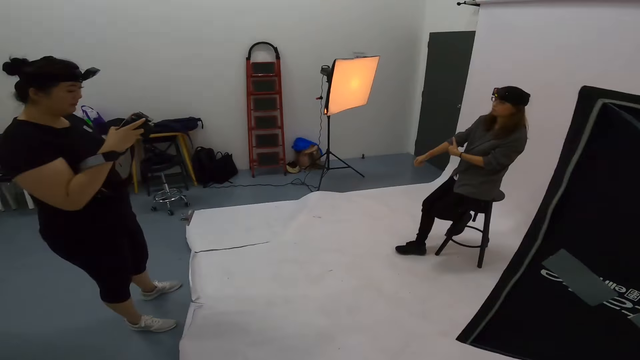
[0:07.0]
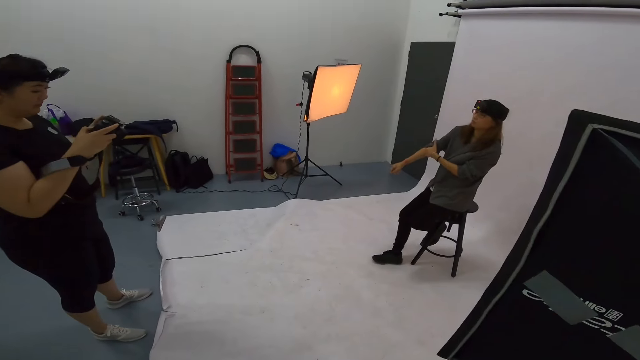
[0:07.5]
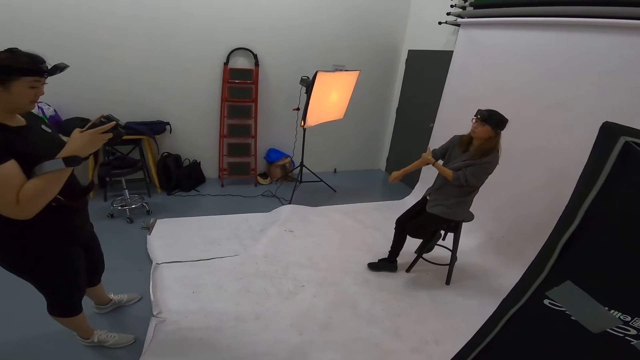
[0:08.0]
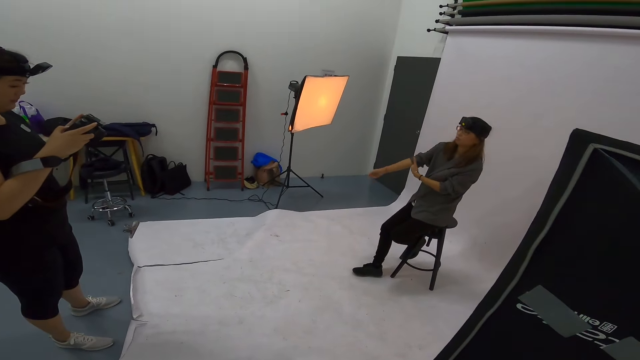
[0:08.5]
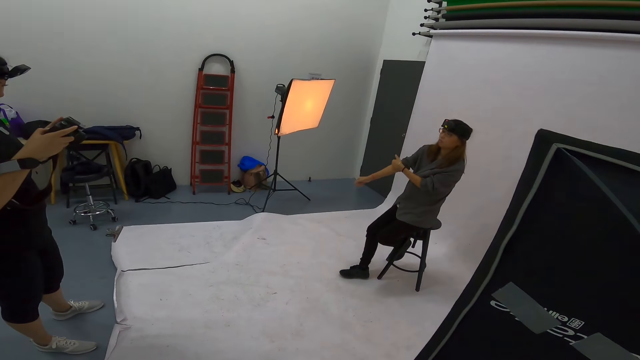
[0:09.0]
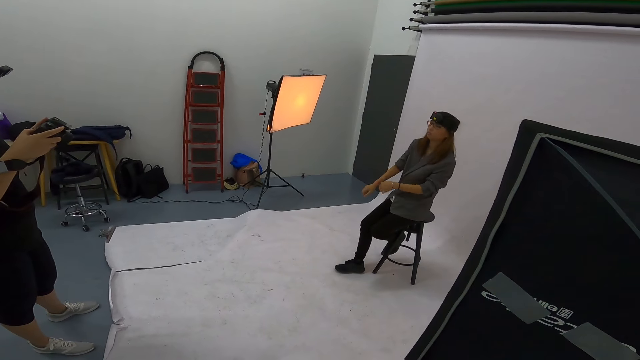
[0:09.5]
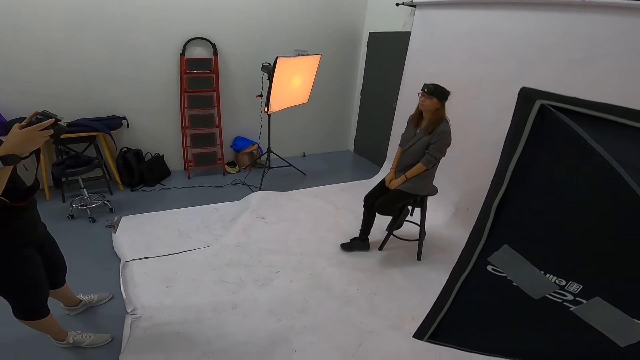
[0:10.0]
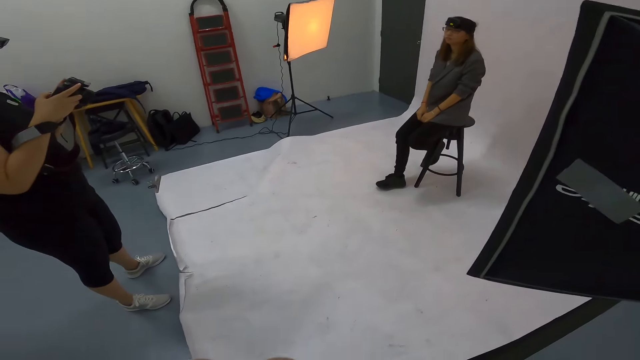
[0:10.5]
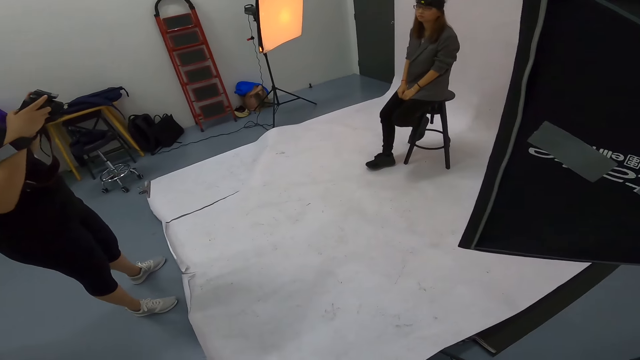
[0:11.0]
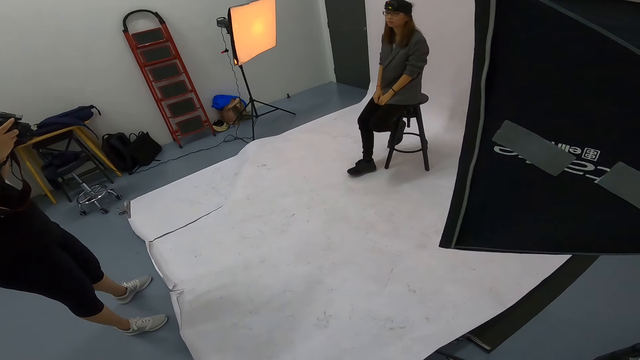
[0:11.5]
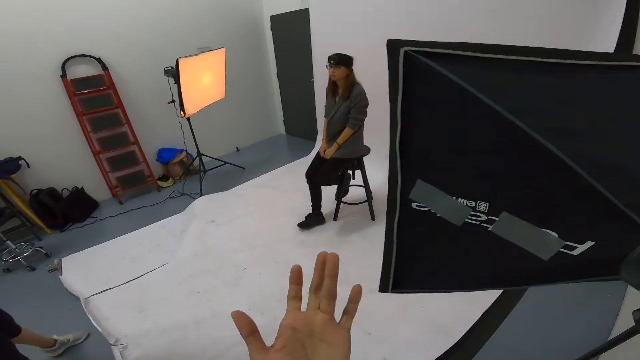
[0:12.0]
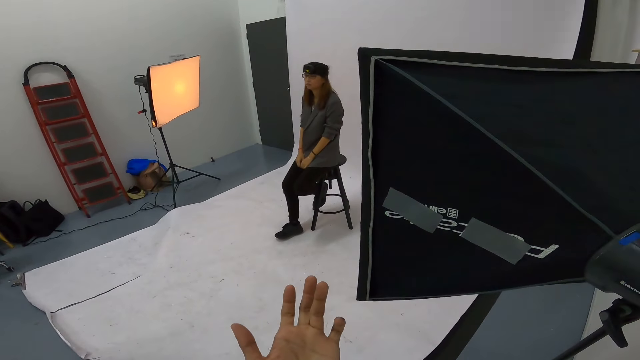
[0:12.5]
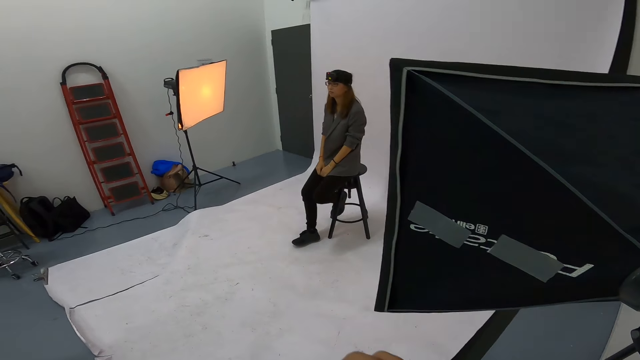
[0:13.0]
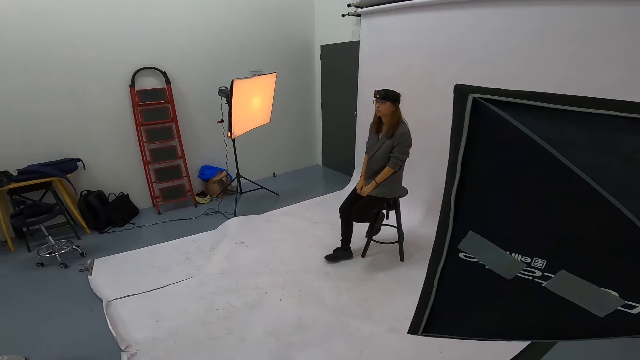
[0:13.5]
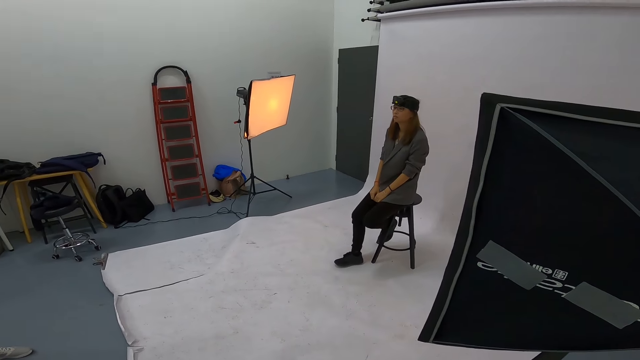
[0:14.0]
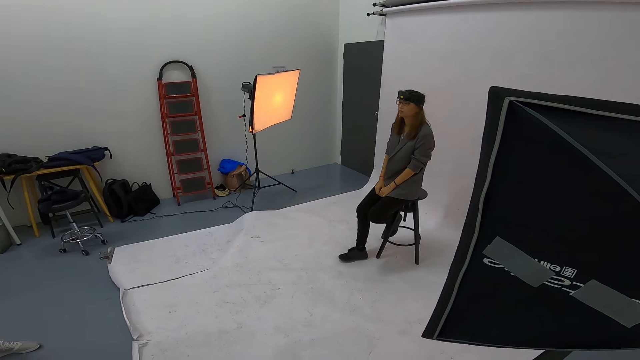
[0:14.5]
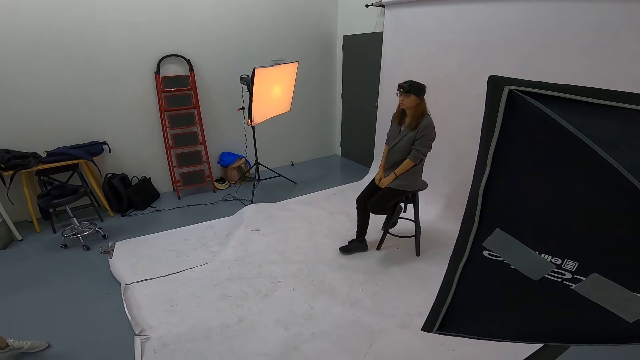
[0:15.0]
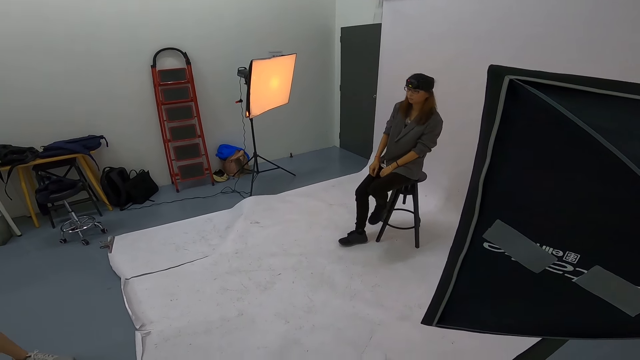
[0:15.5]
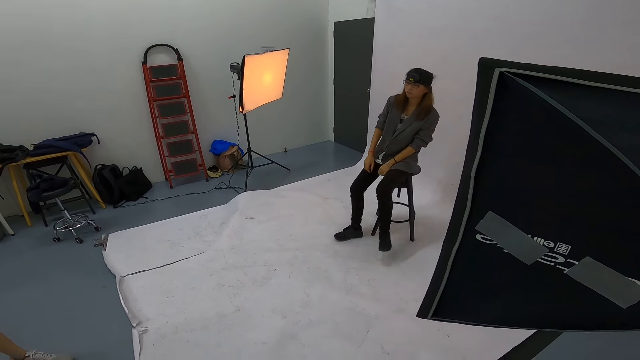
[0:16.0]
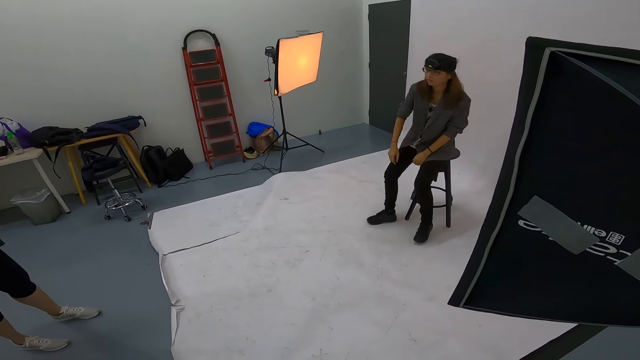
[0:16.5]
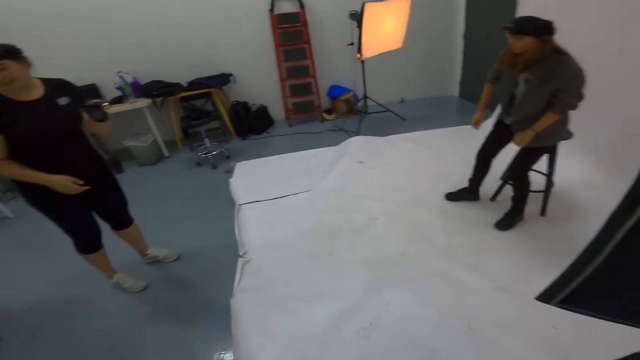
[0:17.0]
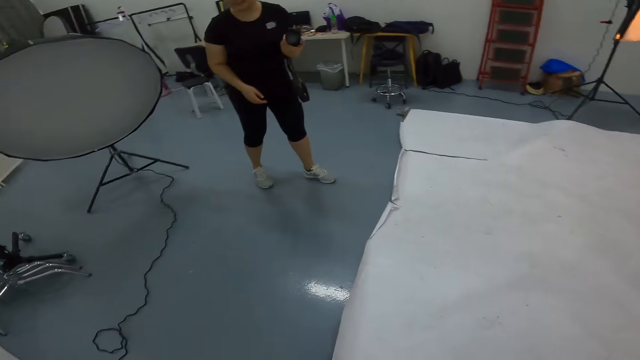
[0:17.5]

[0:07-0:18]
A woman pulls her sleeve. Another woman holds a camera. The camera wearer looks around the room. He looks at the palm of the hand. He moves his hand. The first woman stands up.

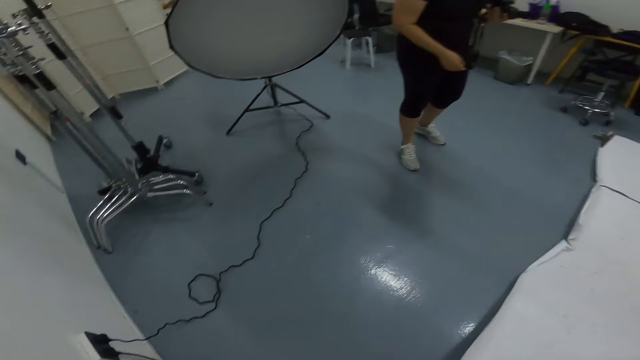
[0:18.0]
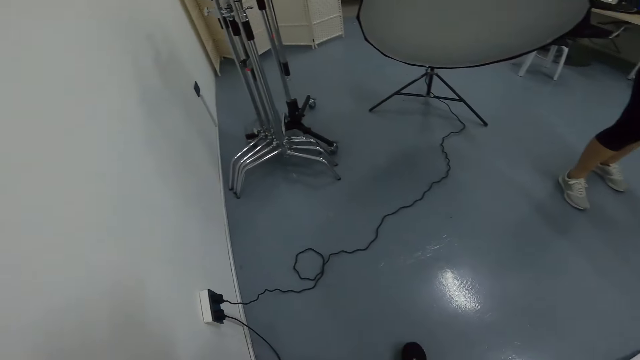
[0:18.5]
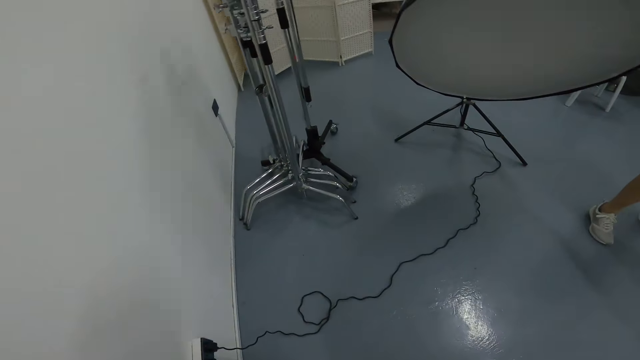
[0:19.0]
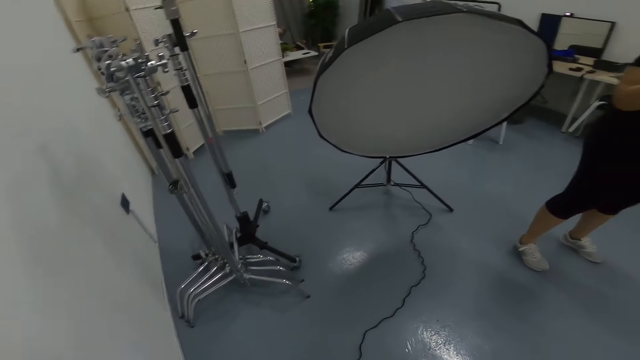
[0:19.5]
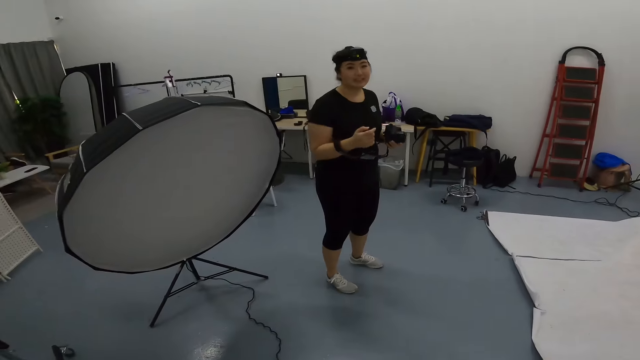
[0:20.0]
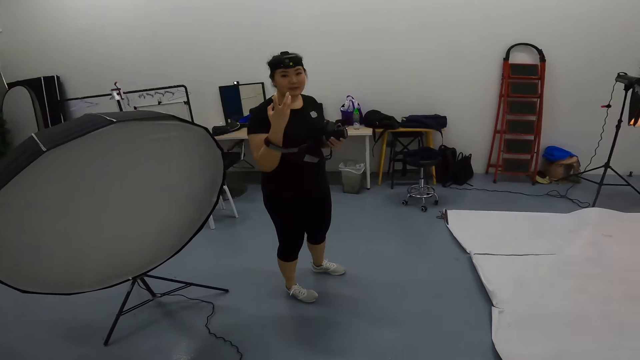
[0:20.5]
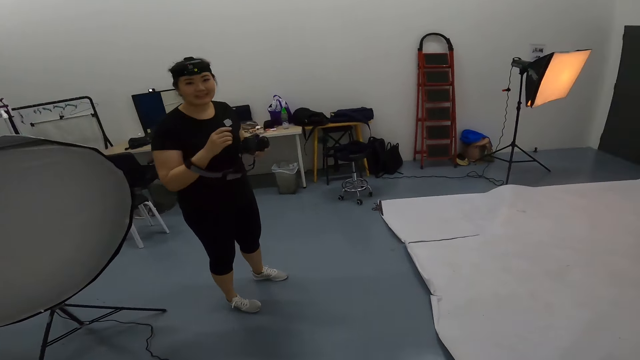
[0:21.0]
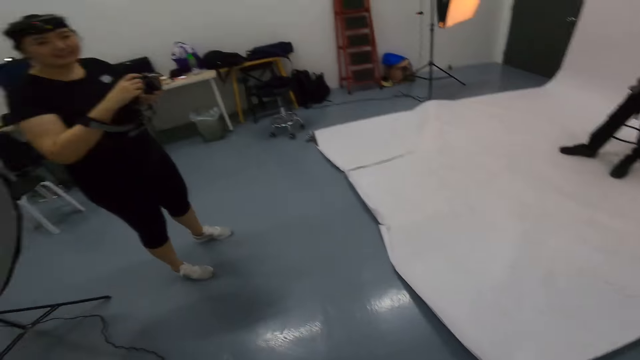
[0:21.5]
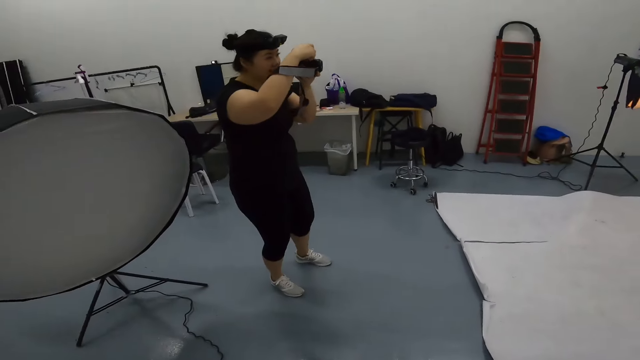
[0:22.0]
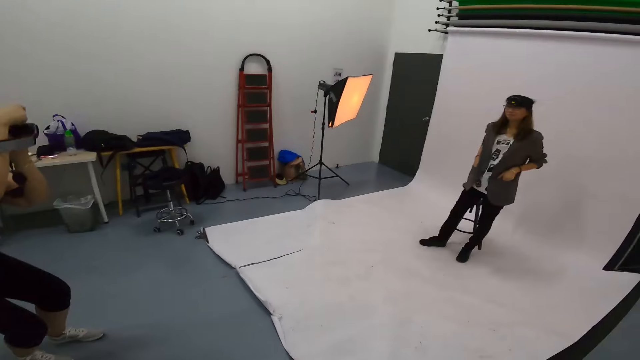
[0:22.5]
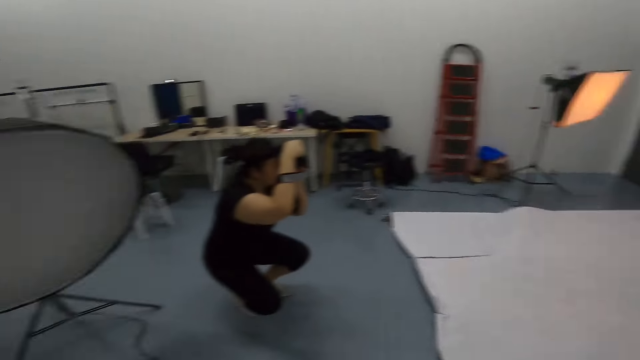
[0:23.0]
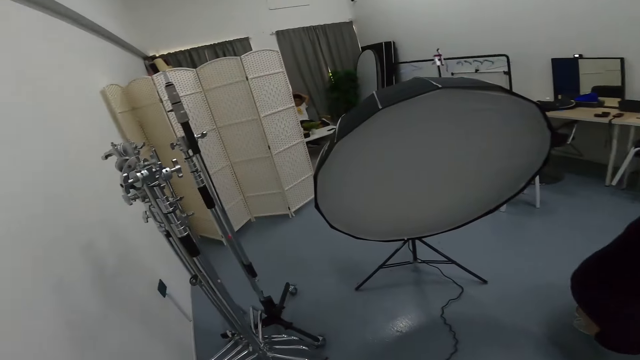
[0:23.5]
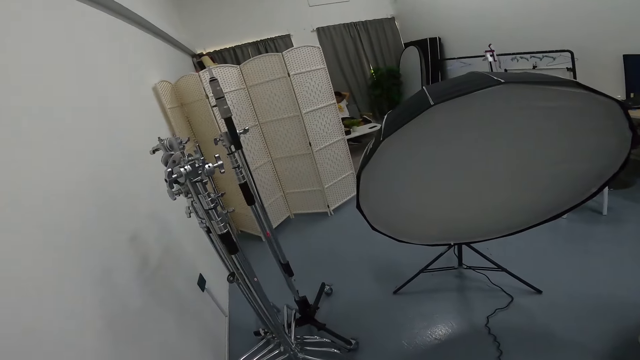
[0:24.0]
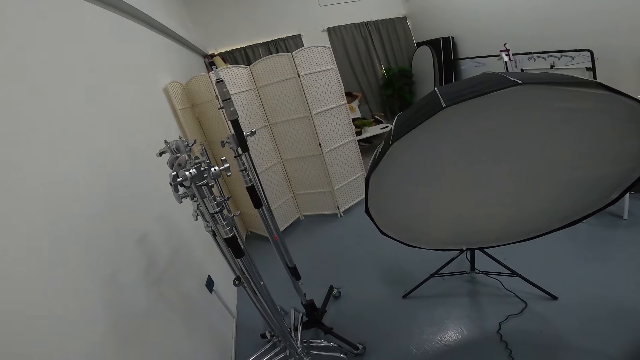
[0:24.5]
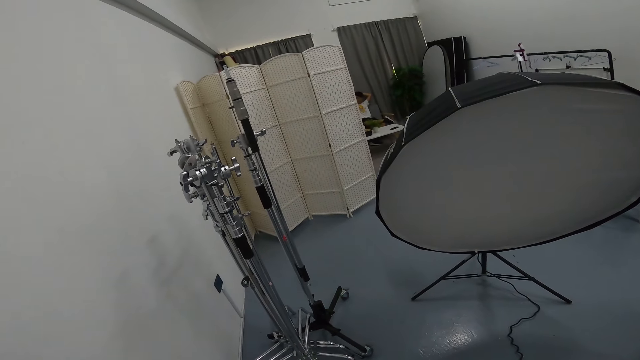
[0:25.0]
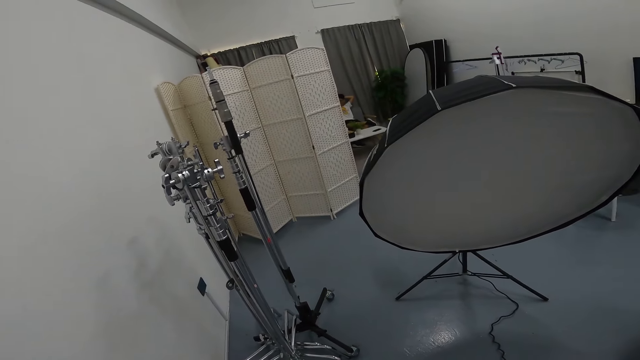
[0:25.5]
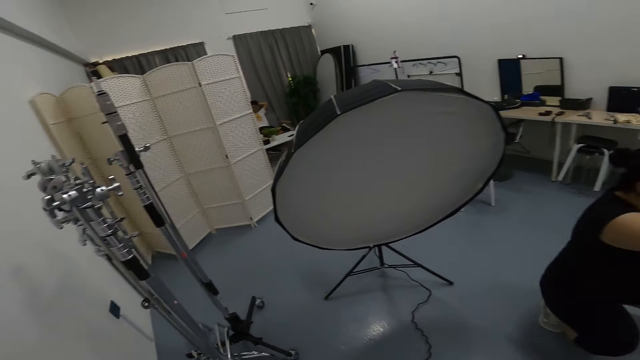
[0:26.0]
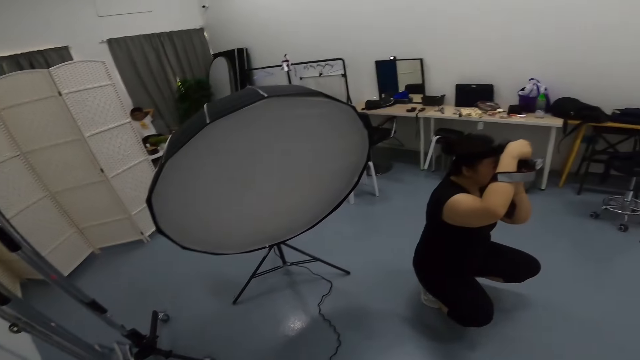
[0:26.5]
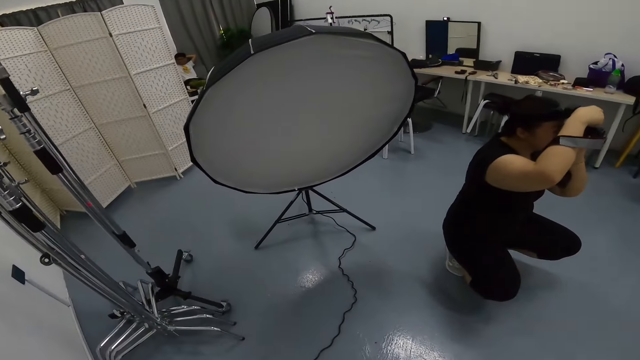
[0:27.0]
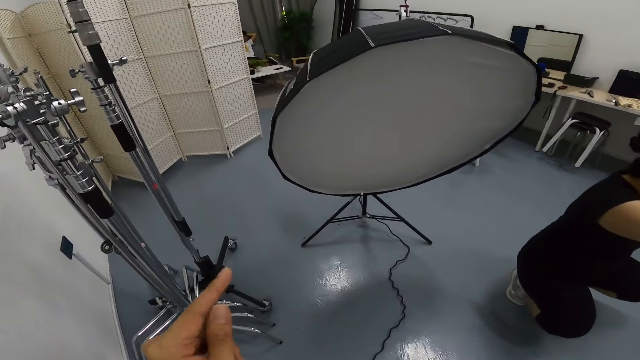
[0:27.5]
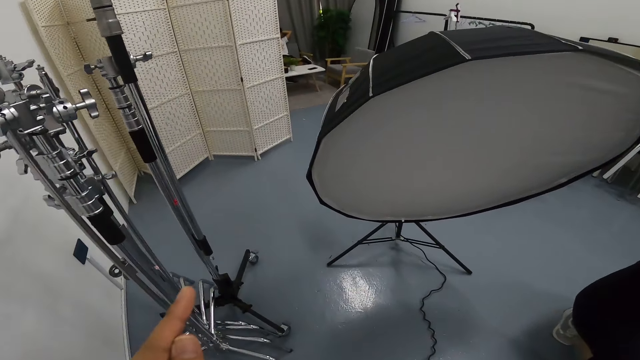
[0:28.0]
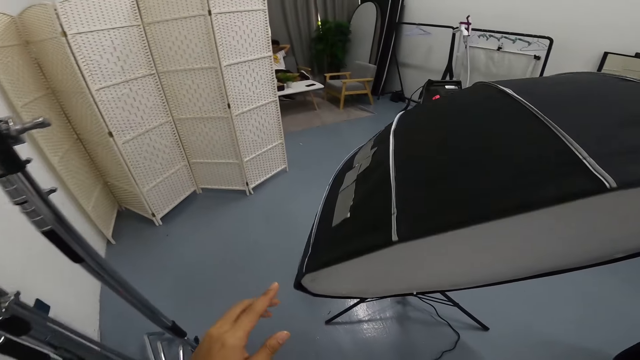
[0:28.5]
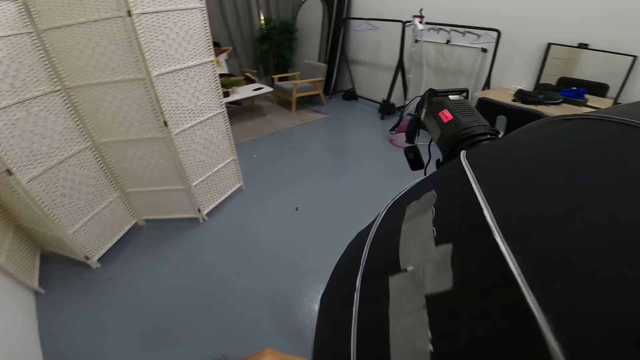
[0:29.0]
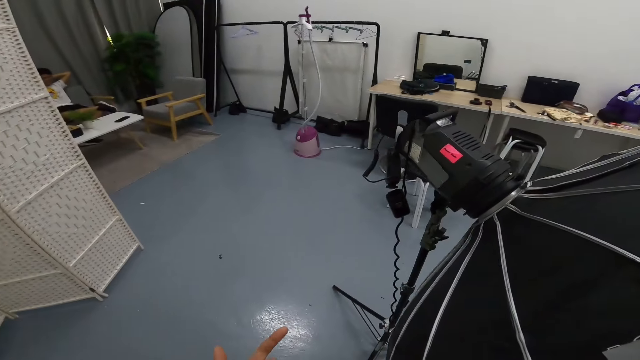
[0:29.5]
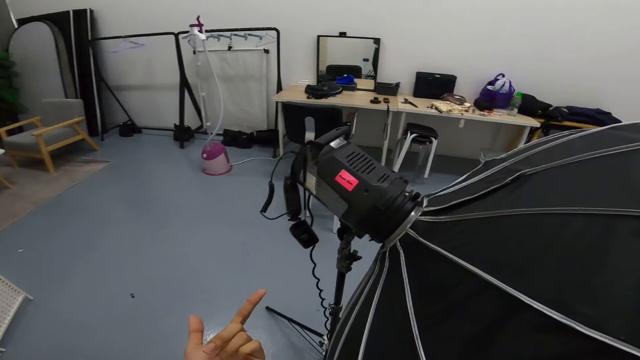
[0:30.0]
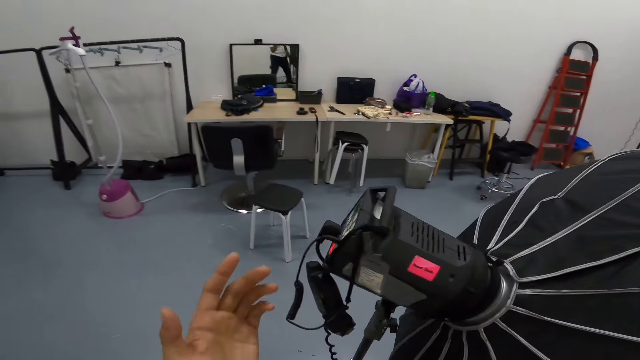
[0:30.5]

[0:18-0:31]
A woman moves behind. The camera wearer walks around the room. The woman talks to the camera wearer. The woman moves her hand. The camera wearer looks around the room. The woman holds a camera. The woman squats down. Another woman poses for a photo. The first woman squats down. The camera wearer looks around the room. A man places his hands on the head. The first woman takes a photo of the other woman. The camera wearer points at the studio lighting umbrella. They hold the studio lighting umbrella. They point at the studio lighting umbrella.
